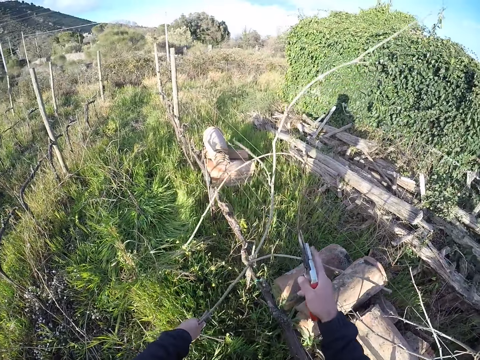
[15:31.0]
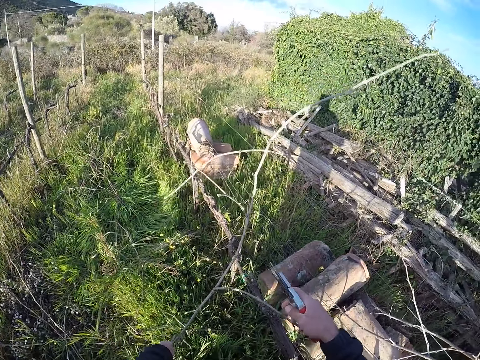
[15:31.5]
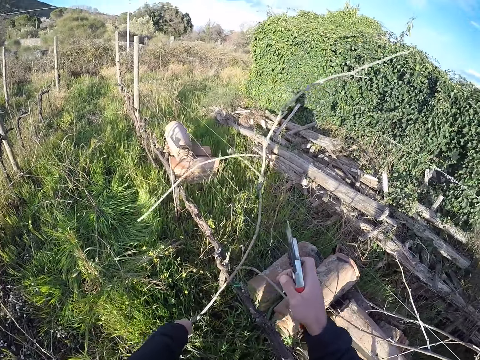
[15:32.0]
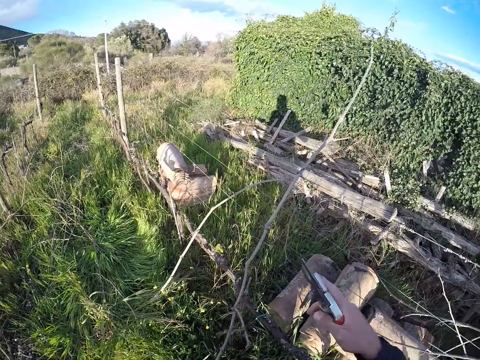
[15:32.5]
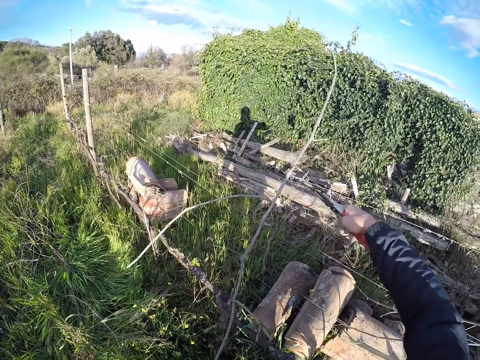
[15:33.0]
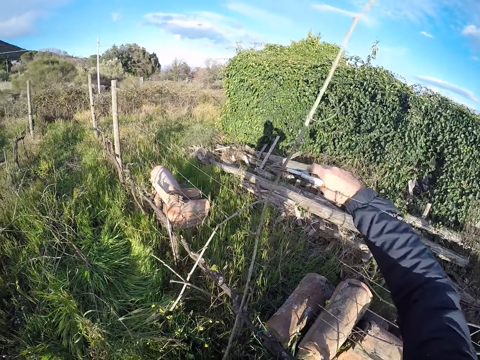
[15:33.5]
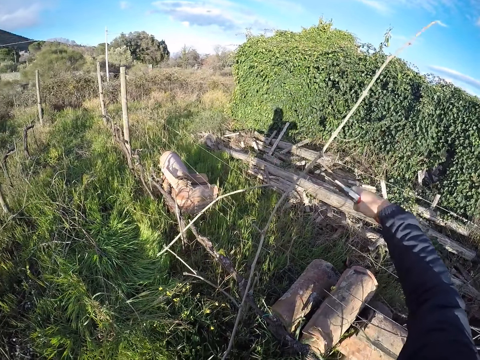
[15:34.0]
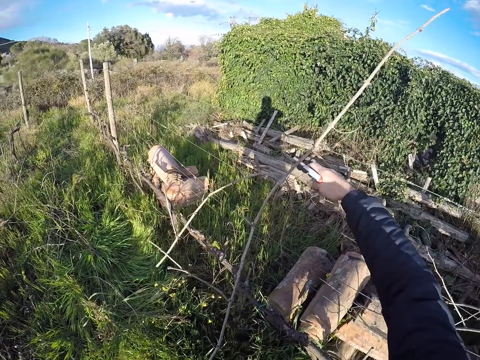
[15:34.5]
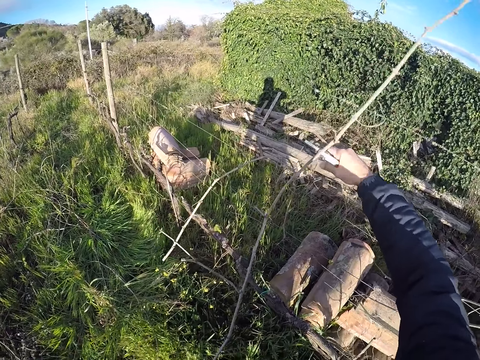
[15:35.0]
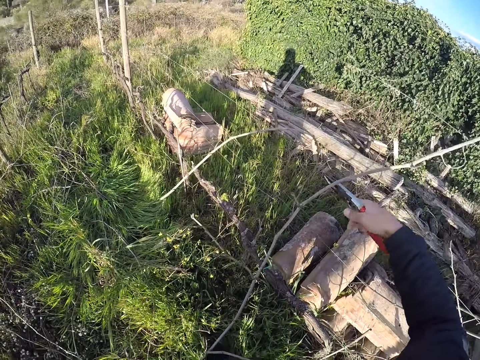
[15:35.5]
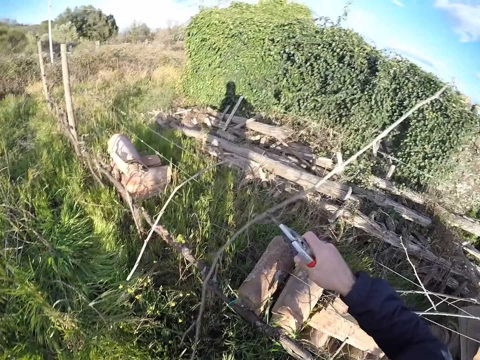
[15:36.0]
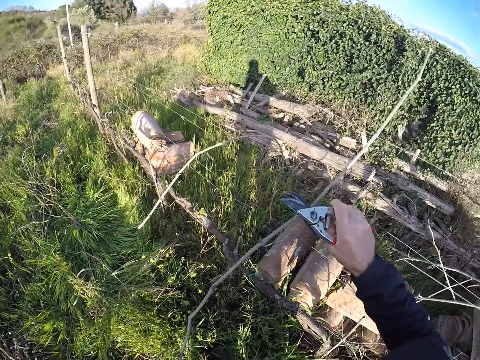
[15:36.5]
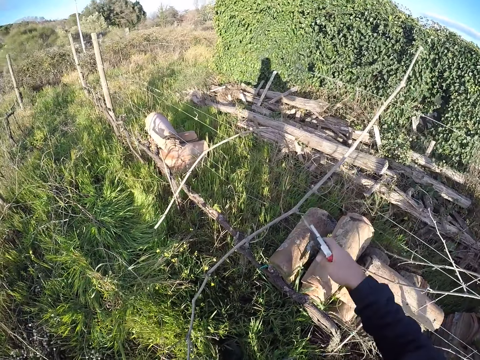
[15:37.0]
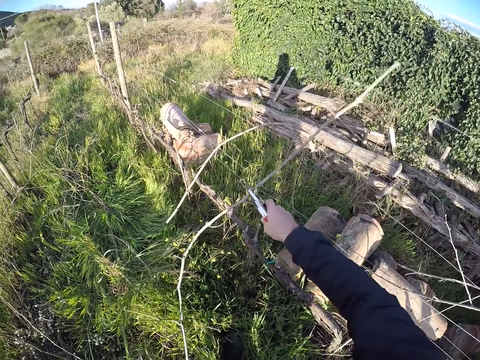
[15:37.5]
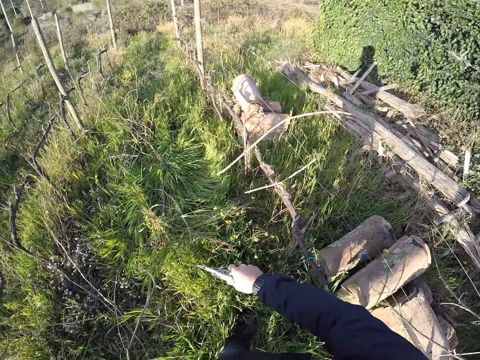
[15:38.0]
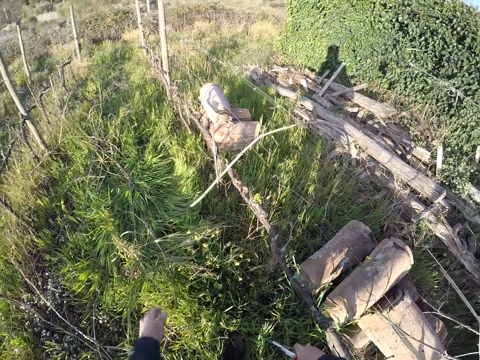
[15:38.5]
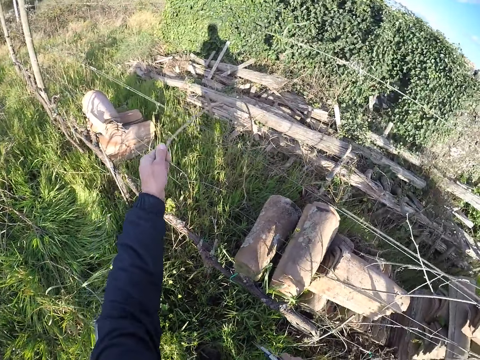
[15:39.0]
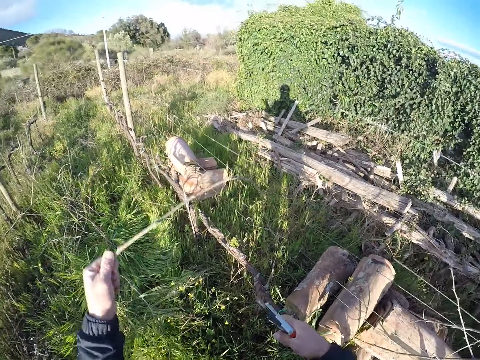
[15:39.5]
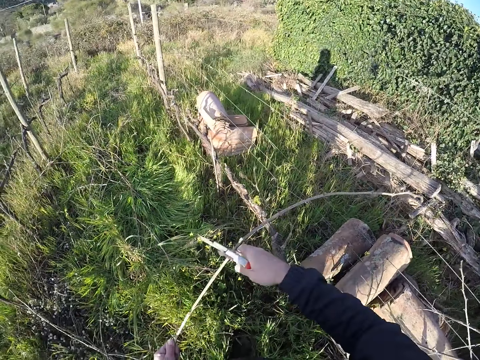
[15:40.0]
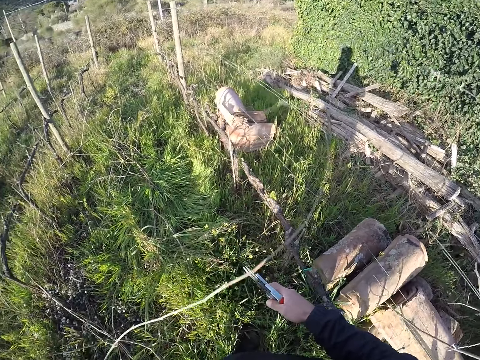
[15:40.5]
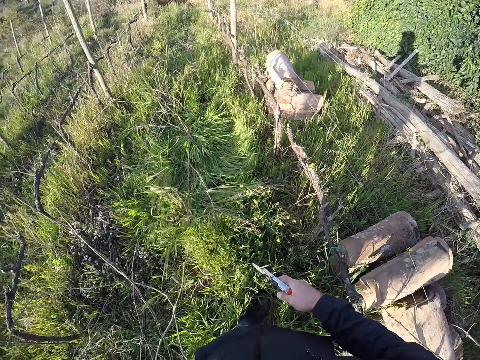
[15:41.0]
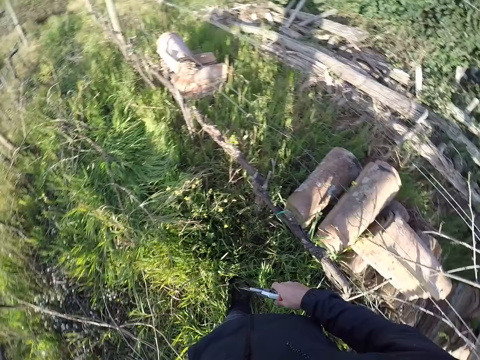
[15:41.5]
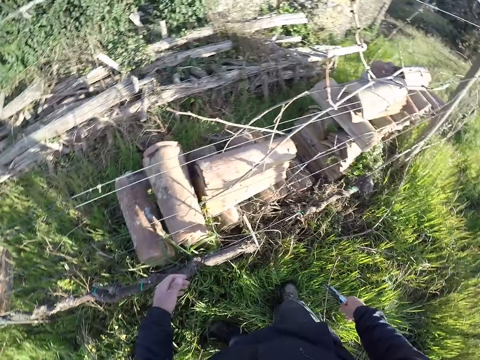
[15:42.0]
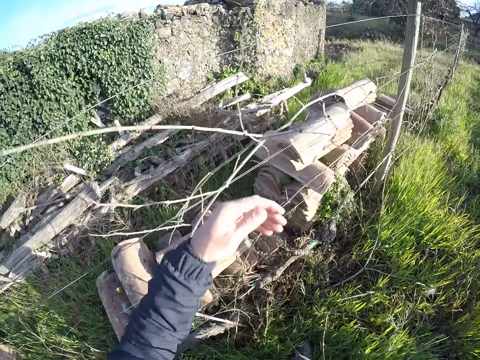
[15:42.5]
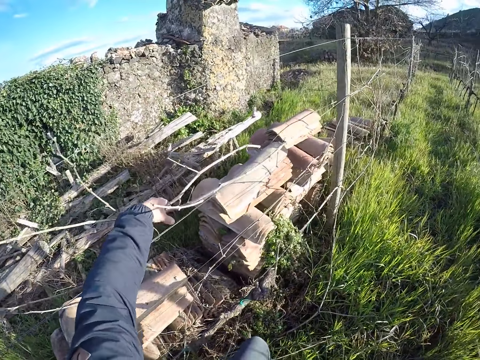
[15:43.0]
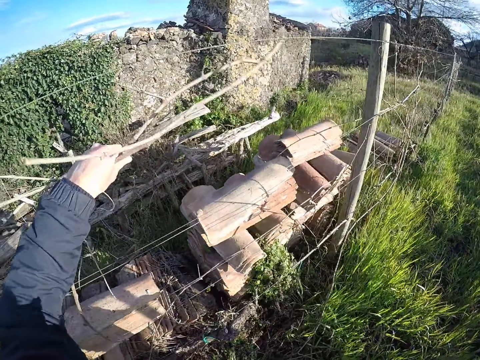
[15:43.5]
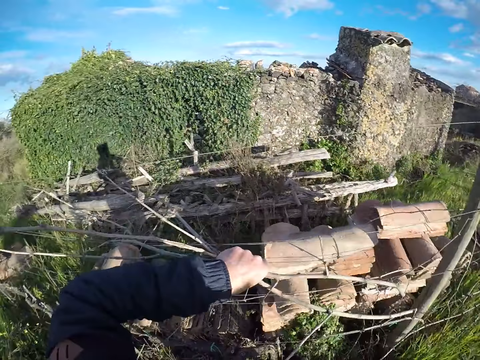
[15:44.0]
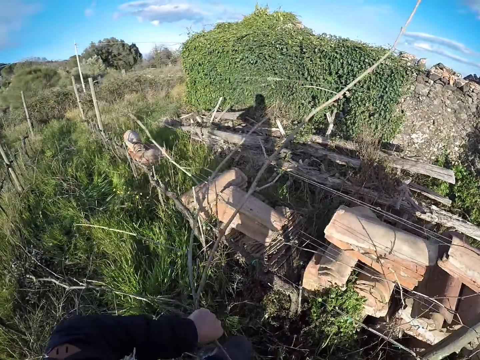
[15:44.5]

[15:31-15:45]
The camera wearer pulls a dry branch with both hands. He cuts the dry branch with the shears. He cuts the dry branch with the shears again. He puts the dry branch on the ground. He pulls a stick branch from the wire mesh with his left hand. He pulls the stick branch from the wire mesh with both hands. He puts the stick branch on the ground. He turns around. He pulls a stick branch from the wire mesh with both hands.

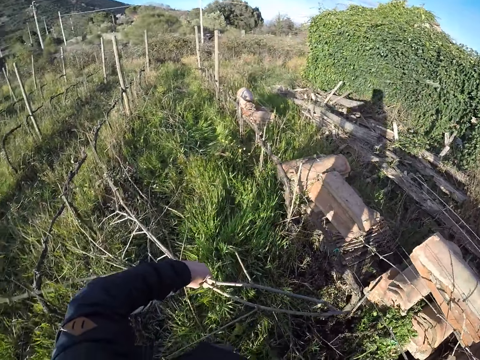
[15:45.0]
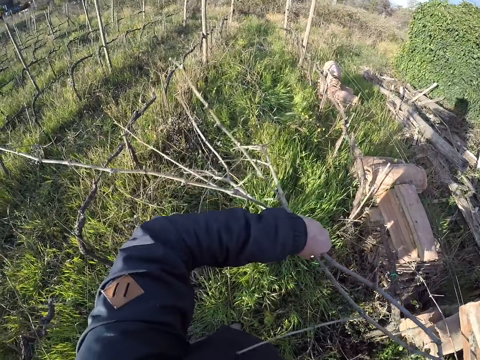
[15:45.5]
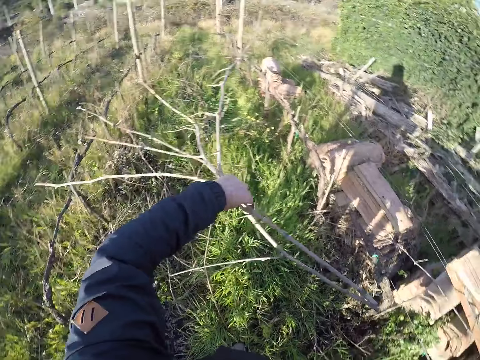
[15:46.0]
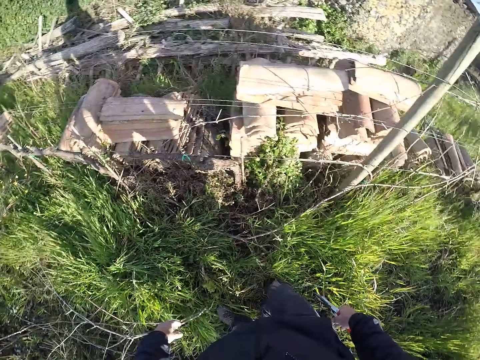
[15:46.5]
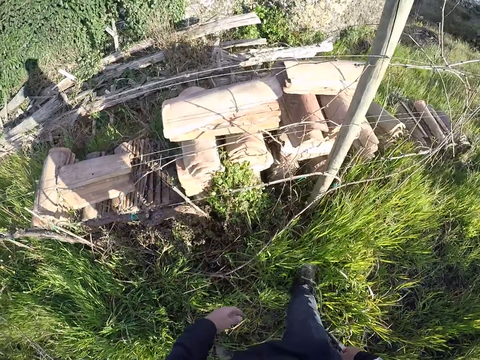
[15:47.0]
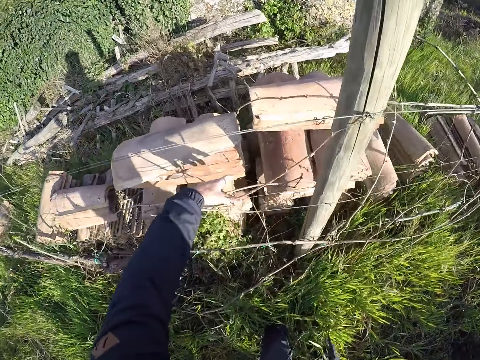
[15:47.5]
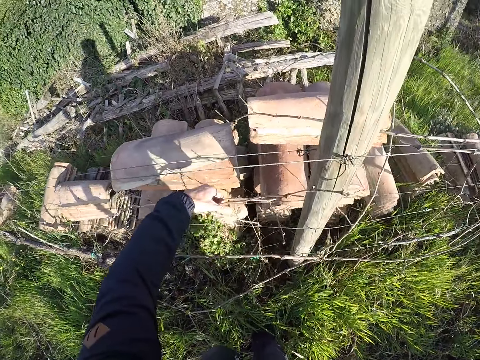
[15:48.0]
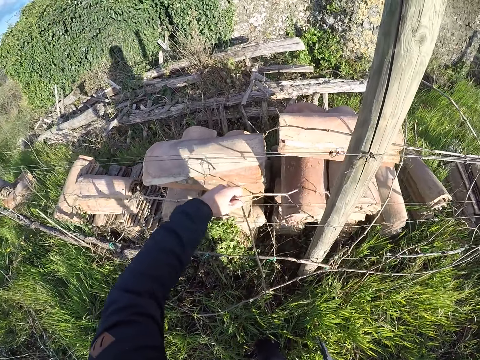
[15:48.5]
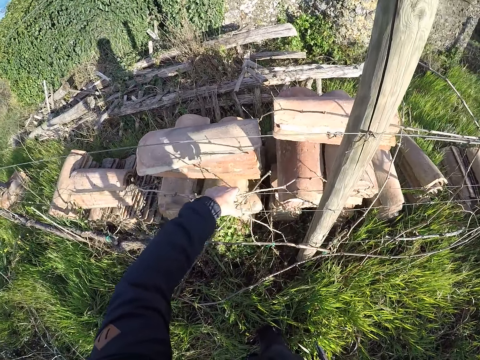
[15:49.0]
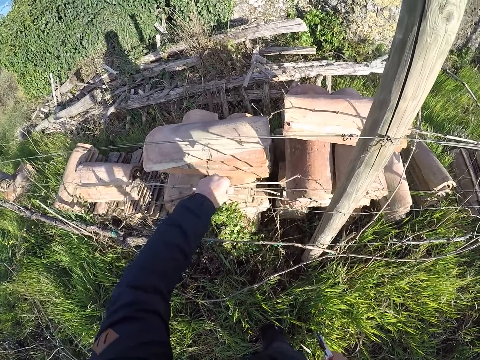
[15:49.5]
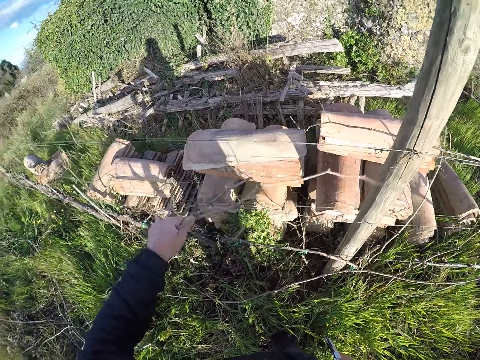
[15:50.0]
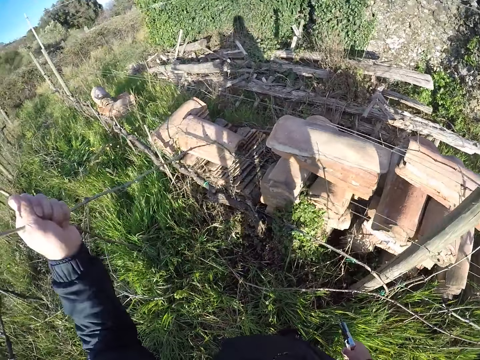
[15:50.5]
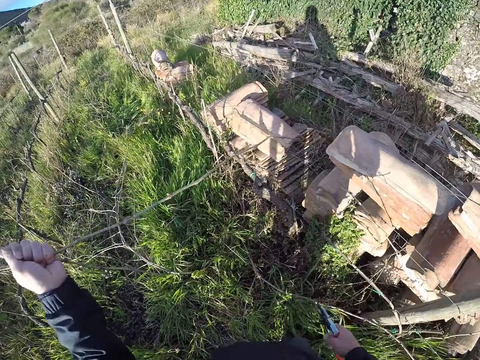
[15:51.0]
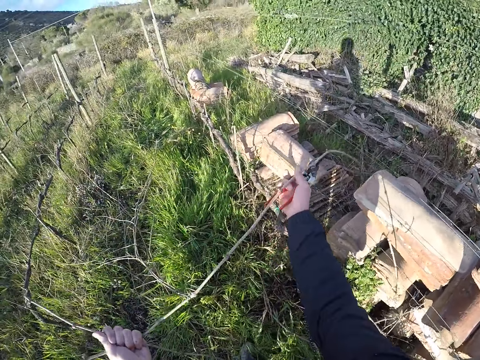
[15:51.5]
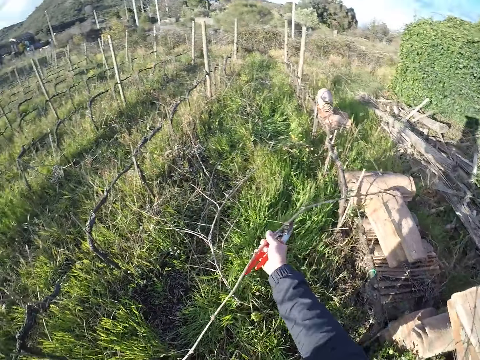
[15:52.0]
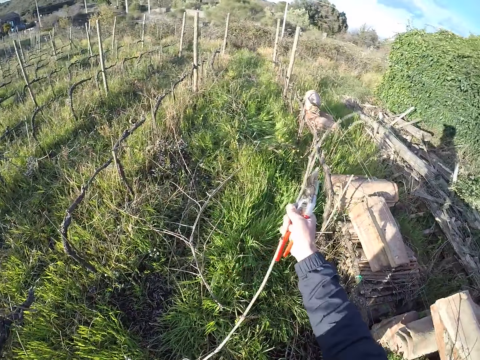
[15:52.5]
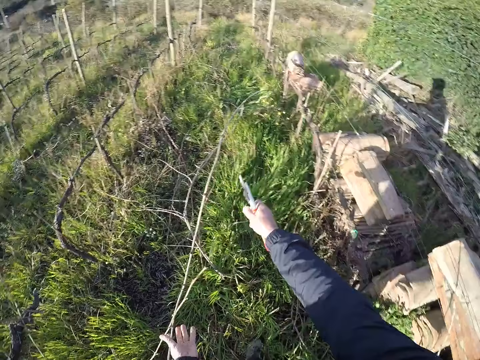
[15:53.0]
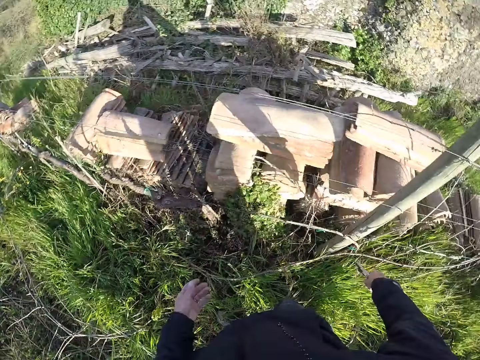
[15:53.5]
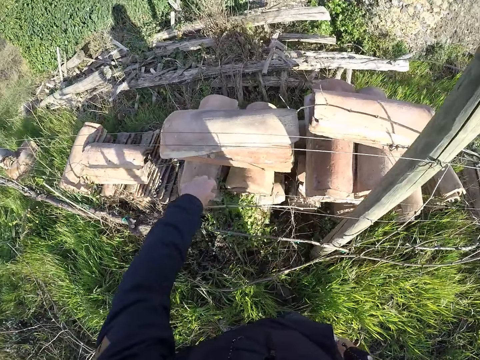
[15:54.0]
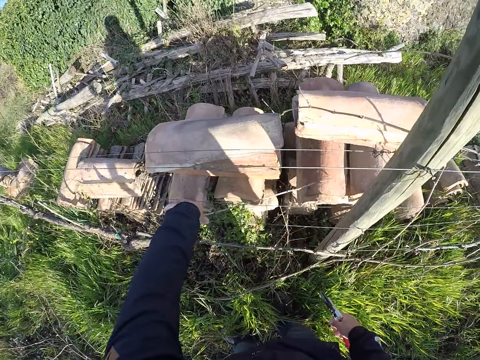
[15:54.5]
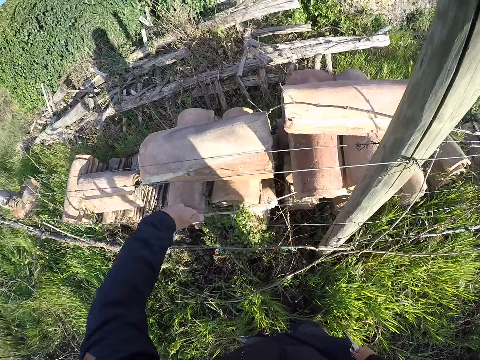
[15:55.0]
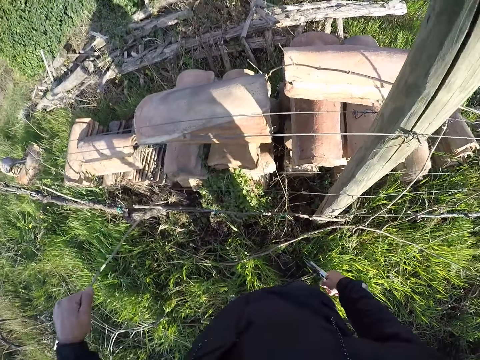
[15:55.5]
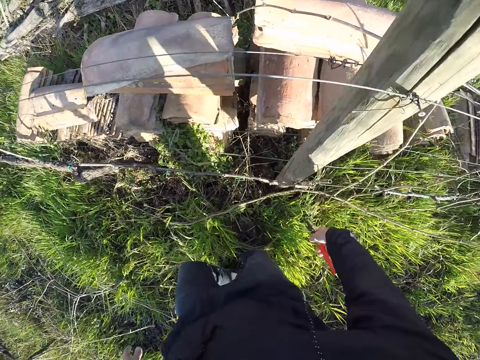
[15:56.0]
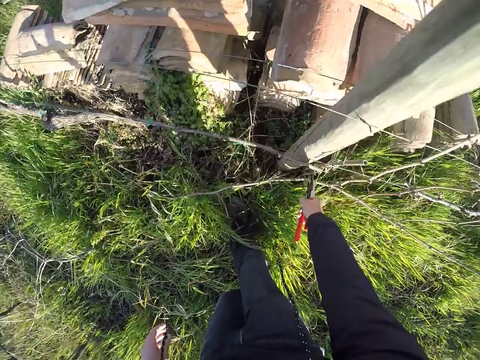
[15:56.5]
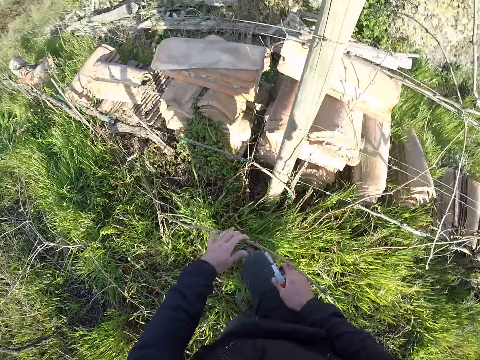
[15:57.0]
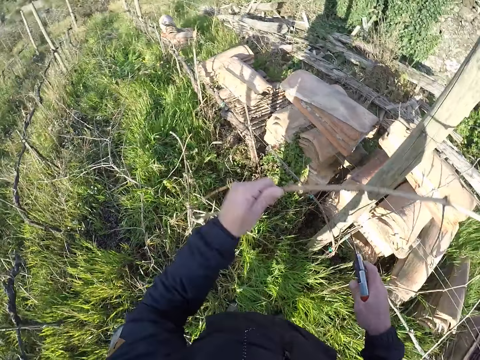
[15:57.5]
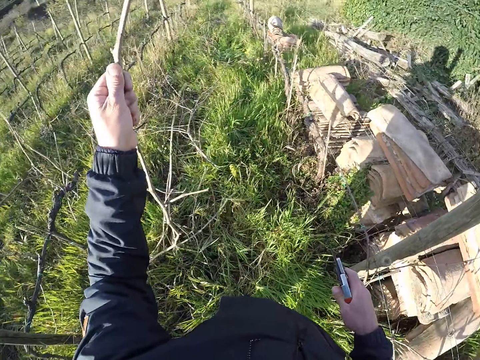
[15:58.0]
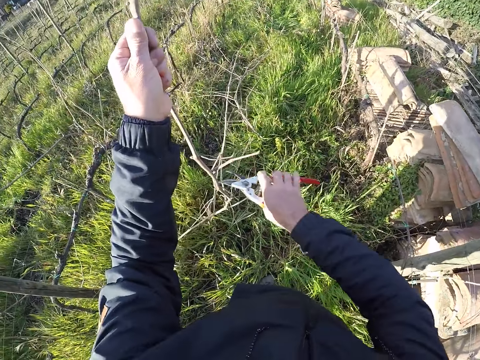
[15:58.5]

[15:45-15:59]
The camera wearer drops the stick branch on the ground with his left hand. He pulls a stick branch from the wire mesh with both hands. He pulls the stick branch with both hands. He drops the stick branch on the ground with both hands. He pulls a stick branch from the wire mesh with both hands. He puts the stick branch on the ground. He pulls a stick branch from the wire mesh with secateurs in his right hand. He passes the stick branch from his secateurs to his left hand.
